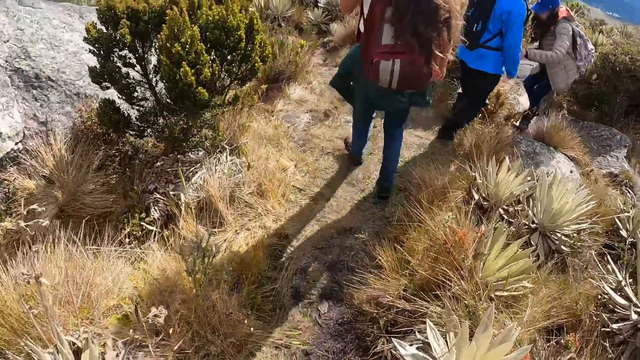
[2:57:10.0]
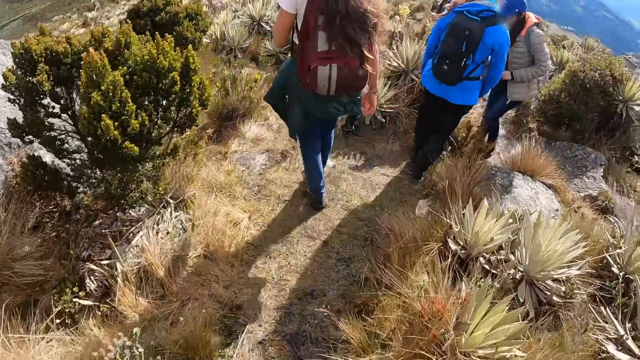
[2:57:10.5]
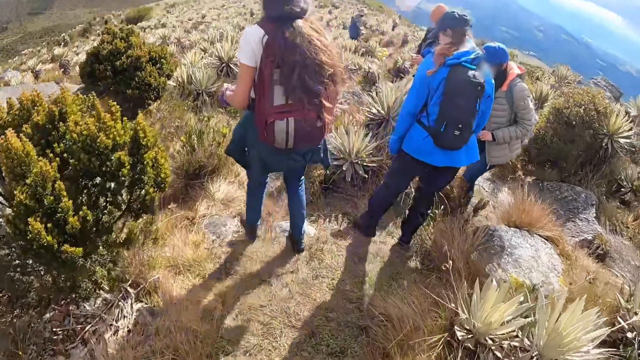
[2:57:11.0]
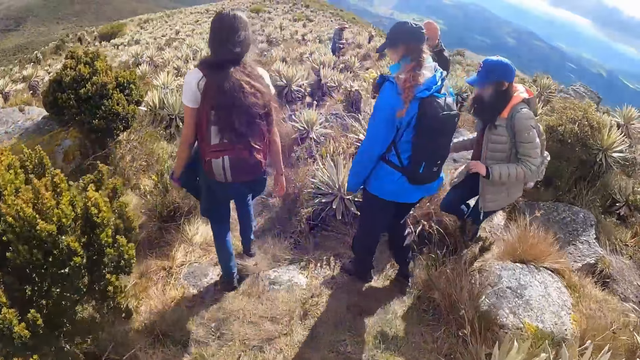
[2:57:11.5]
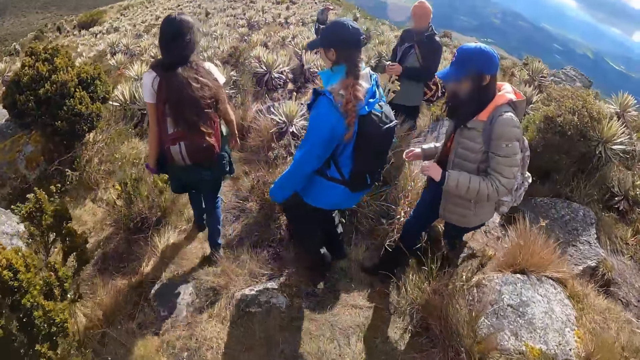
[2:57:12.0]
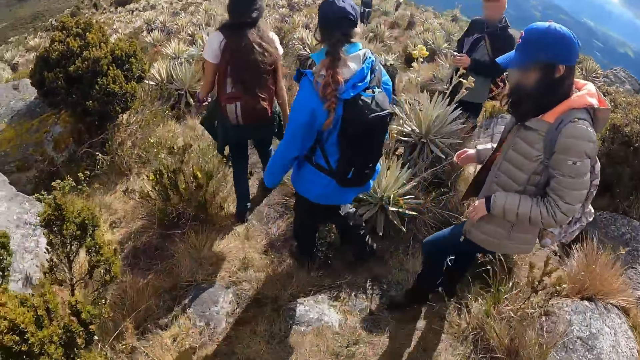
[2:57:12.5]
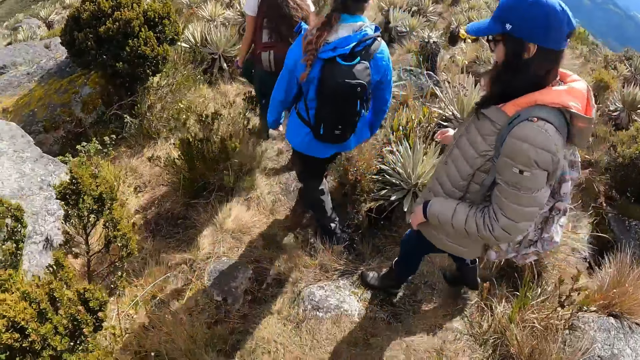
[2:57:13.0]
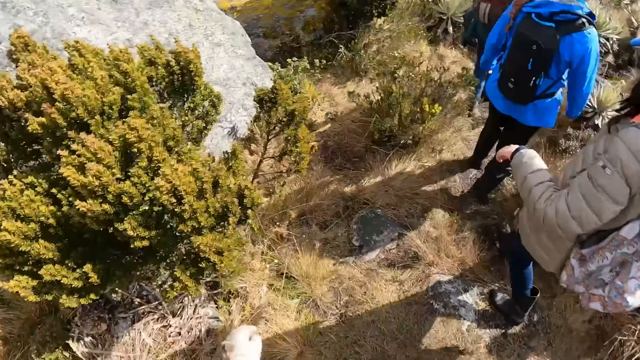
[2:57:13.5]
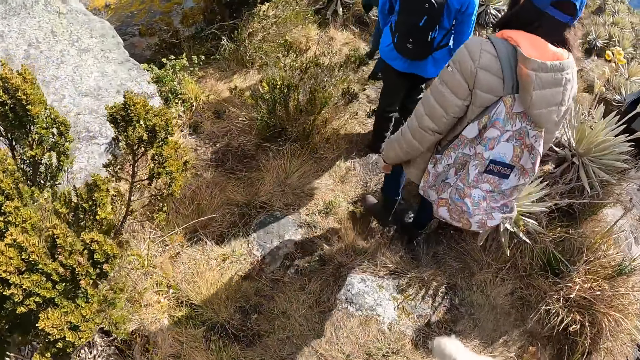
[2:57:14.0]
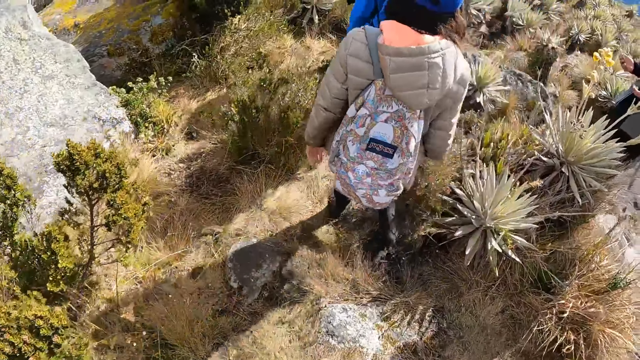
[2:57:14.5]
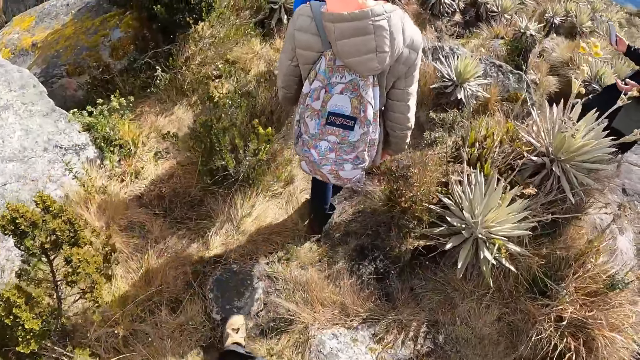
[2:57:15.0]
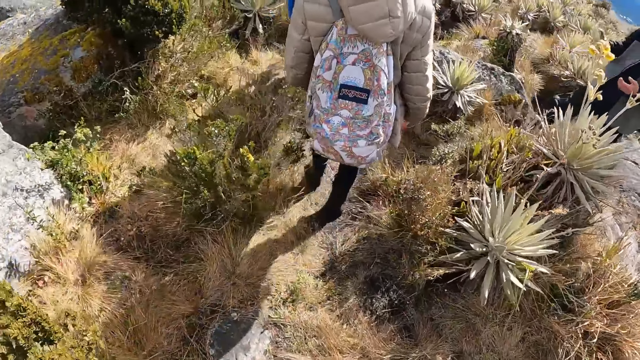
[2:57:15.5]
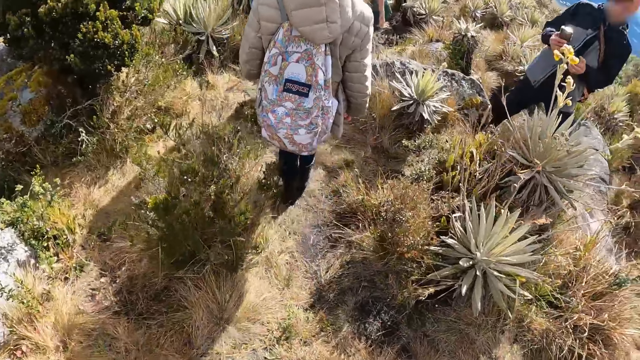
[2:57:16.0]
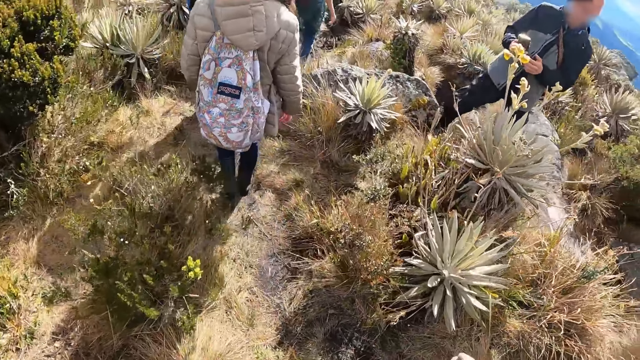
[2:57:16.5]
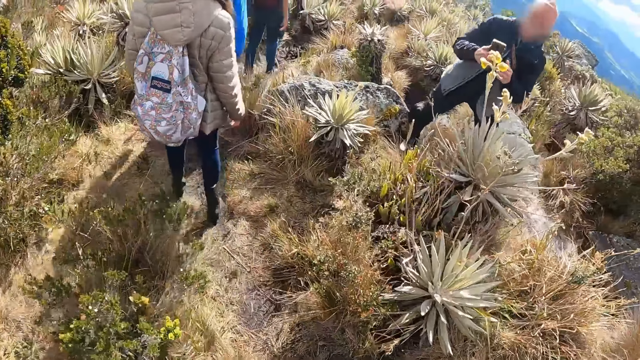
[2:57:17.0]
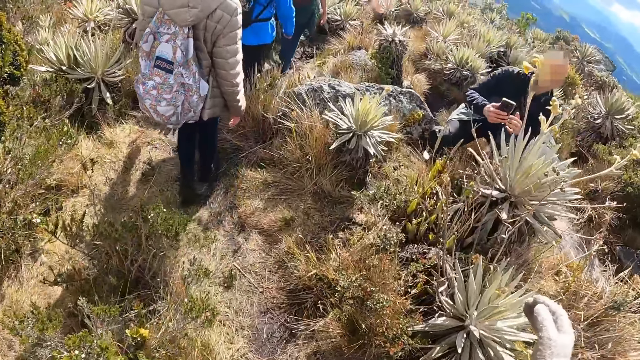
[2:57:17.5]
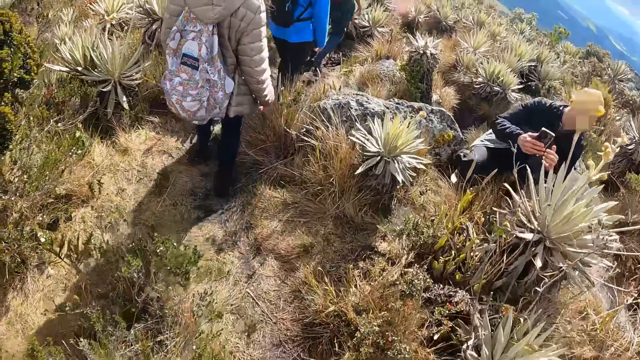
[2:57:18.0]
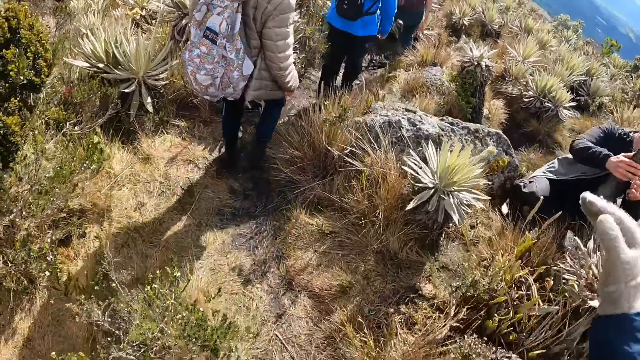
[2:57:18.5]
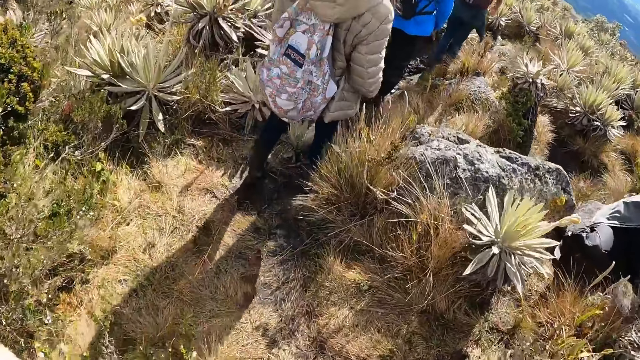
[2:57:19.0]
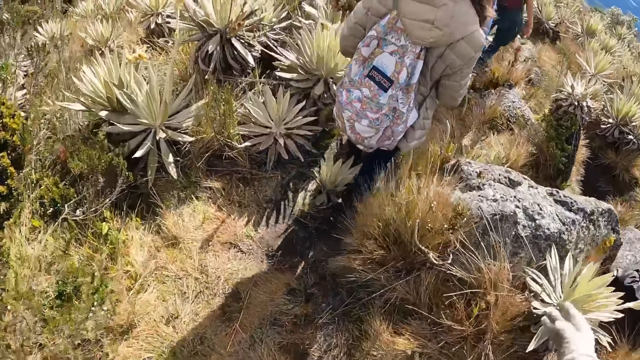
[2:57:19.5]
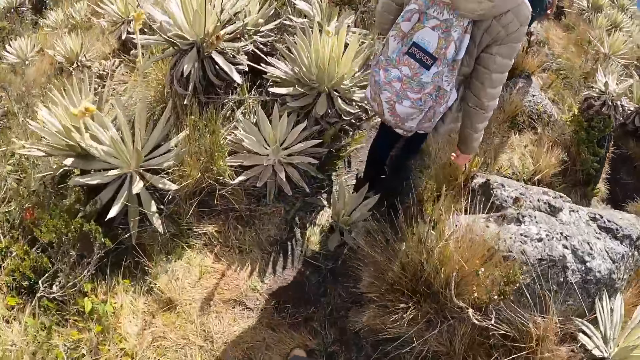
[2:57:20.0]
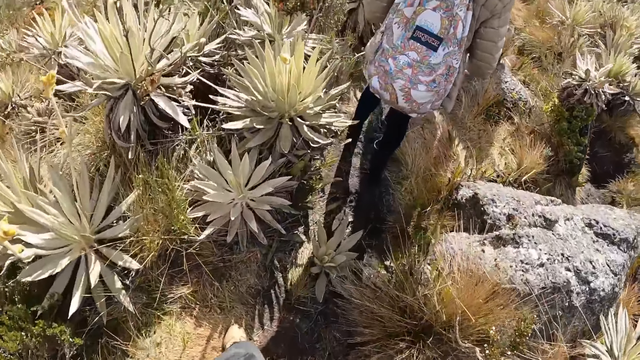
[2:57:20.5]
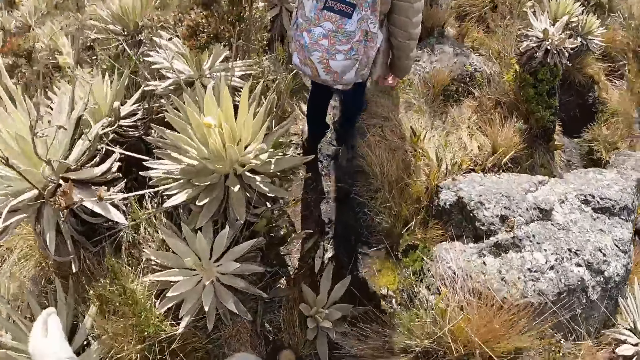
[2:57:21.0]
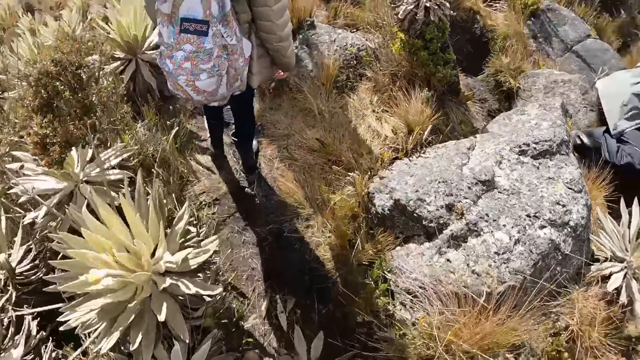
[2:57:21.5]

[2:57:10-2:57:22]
The camera wearer rubs her face with her right hand.

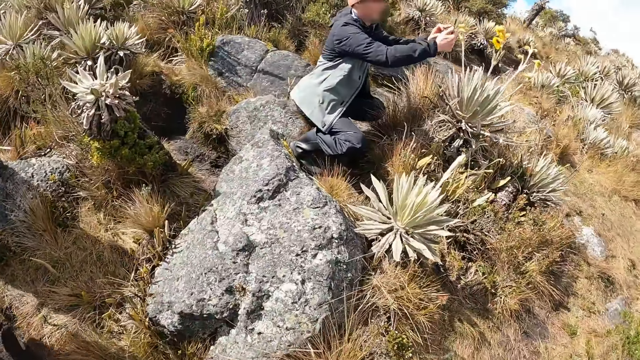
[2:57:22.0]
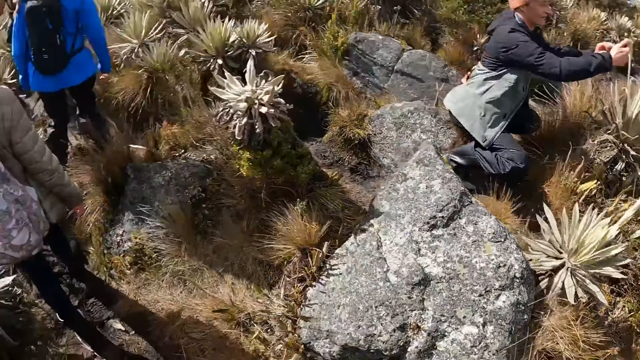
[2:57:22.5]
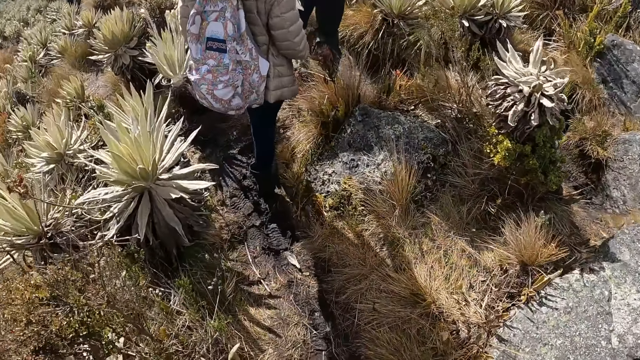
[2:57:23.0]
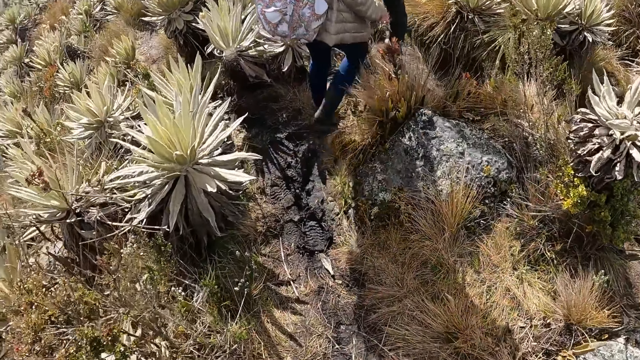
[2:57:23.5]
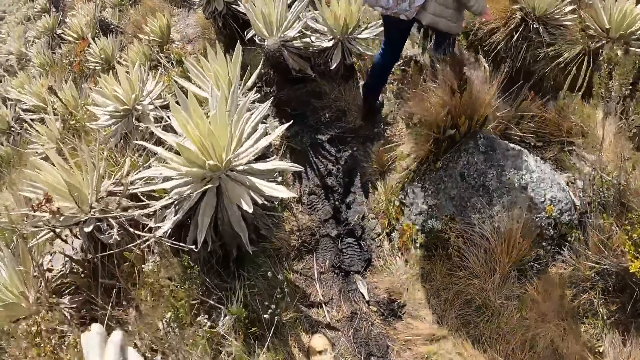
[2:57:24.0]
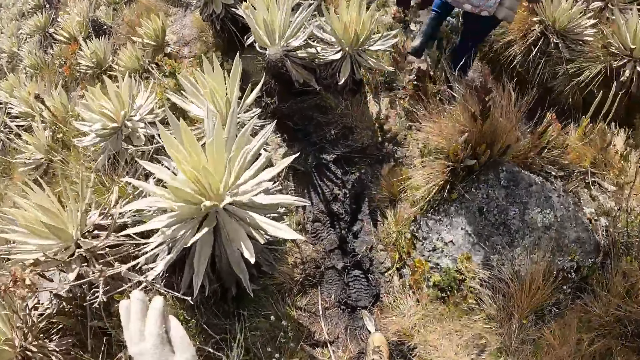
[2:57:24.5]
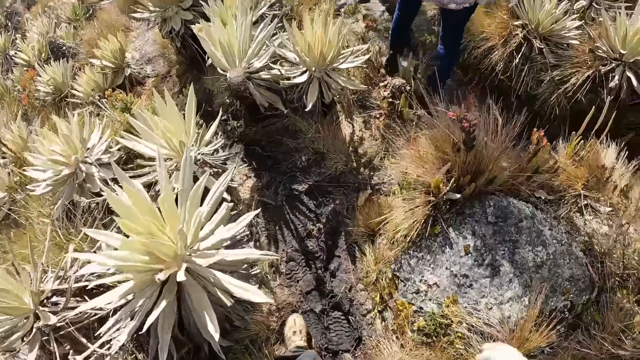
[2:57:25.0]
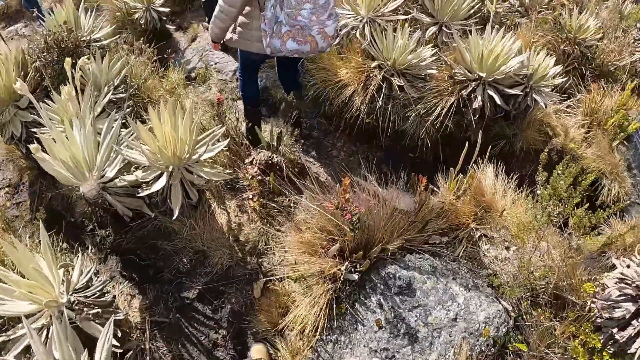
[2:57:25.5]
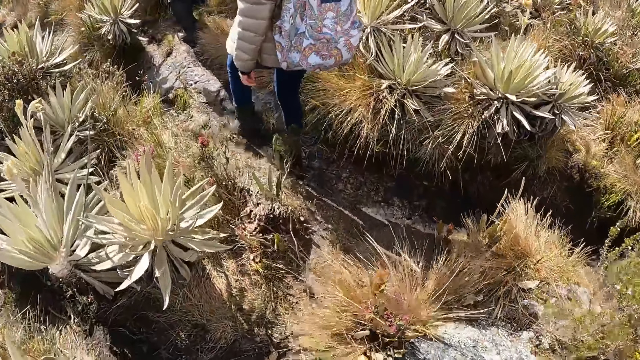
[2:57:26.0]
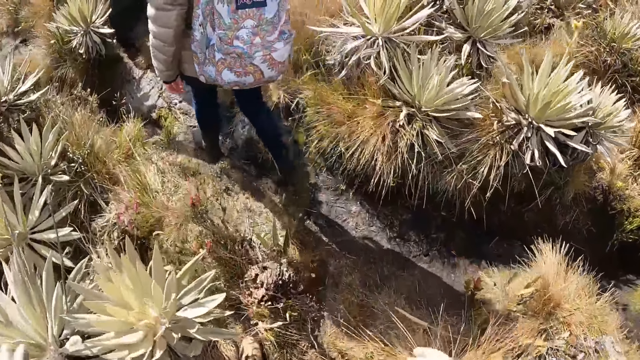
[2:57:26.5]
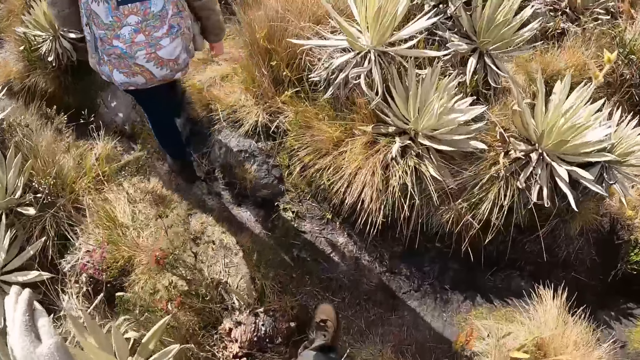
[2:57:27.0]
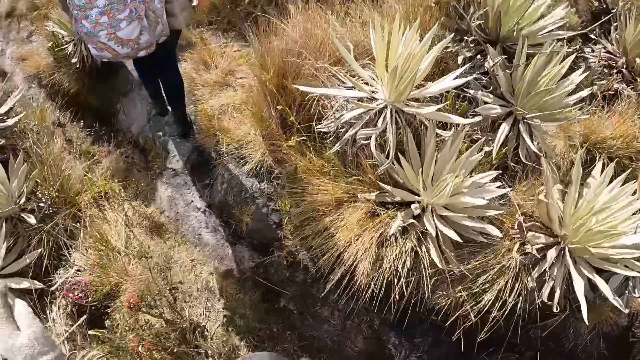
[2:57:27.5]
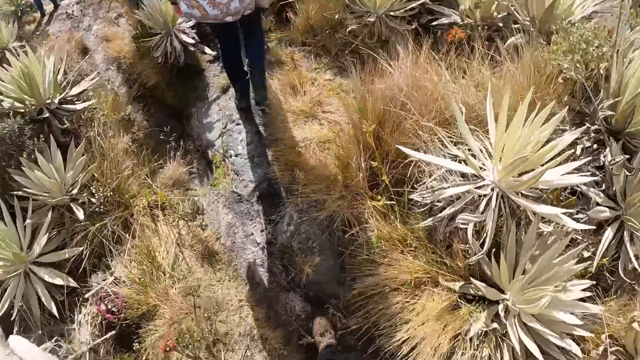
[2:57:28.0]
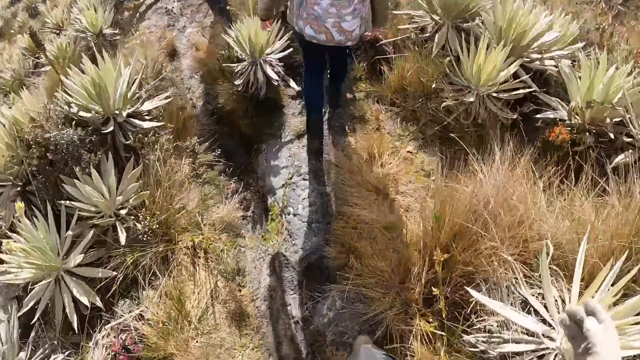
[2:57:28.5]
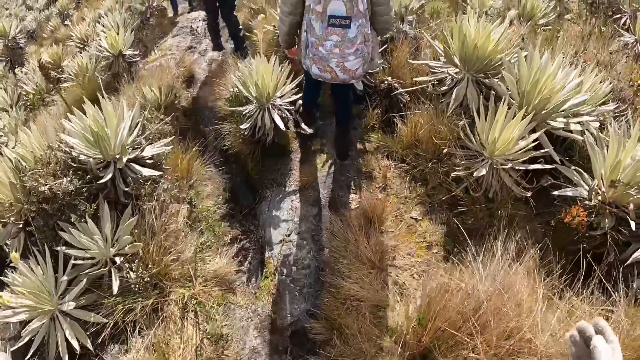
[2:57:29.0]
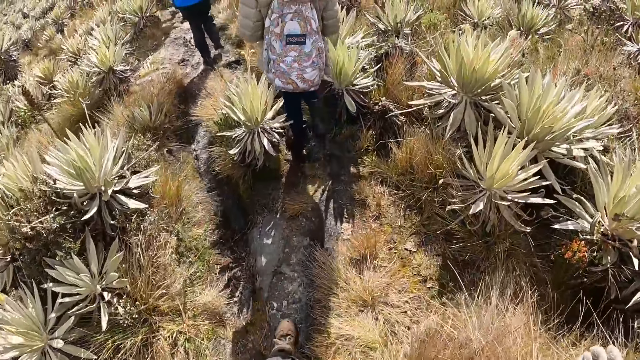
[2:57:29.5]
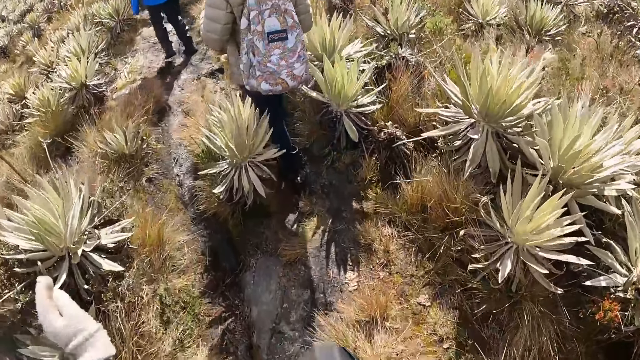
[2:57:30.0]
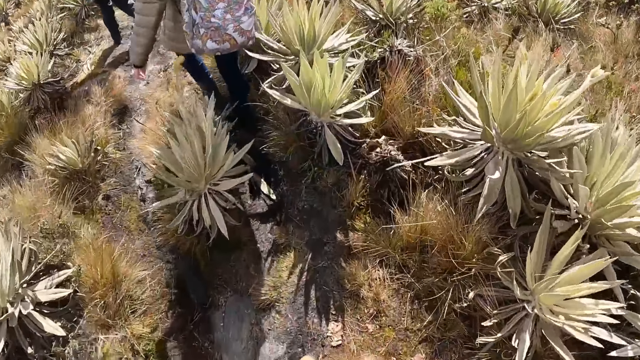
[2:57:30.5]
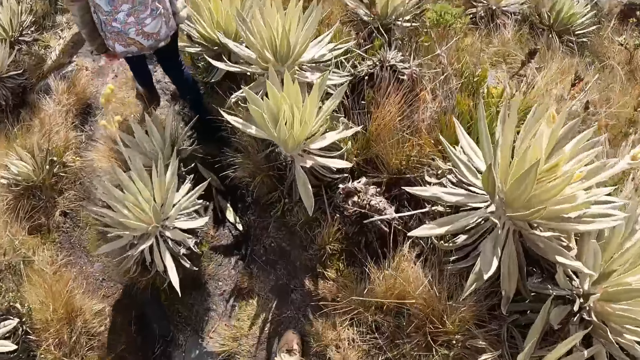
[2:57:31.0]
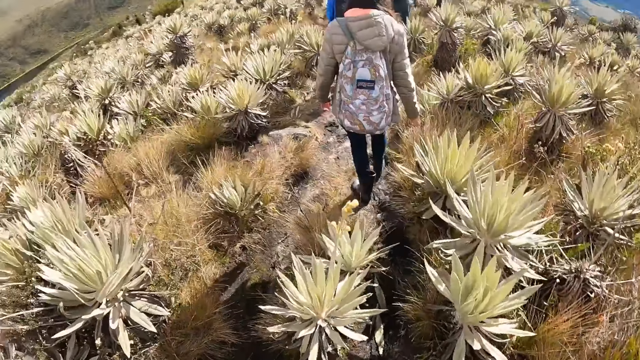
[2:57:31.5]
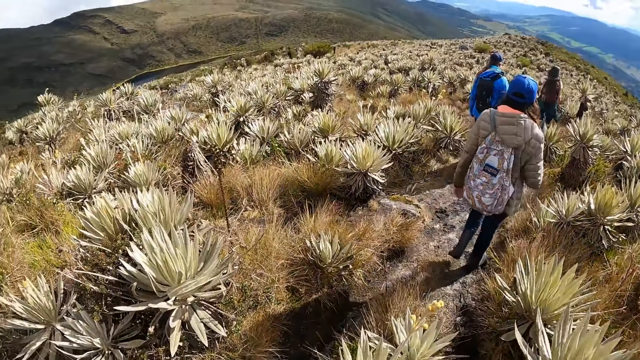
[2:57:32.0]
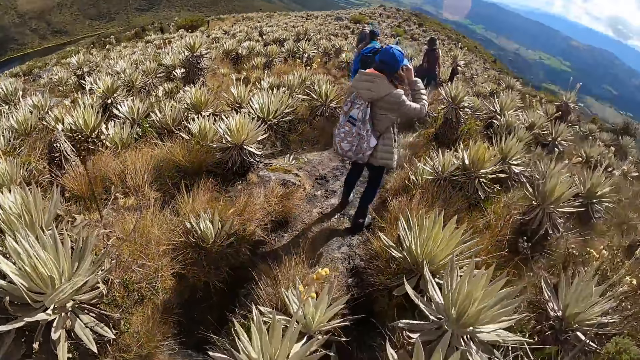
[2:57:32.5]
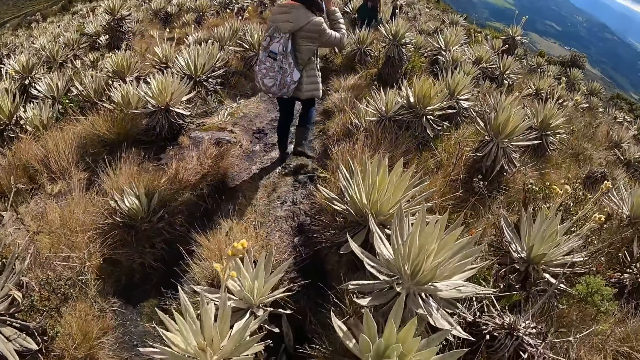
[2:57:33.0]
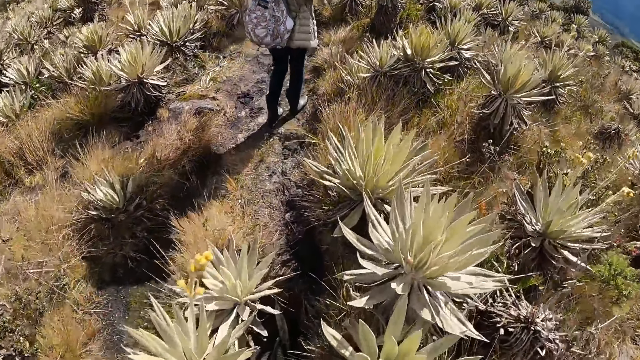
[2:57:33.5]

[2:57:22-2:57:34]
A woman adjusts a cap on her head with her right hand.
